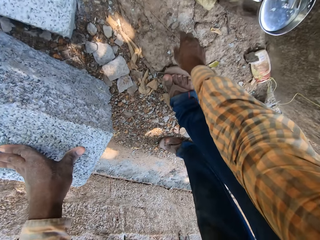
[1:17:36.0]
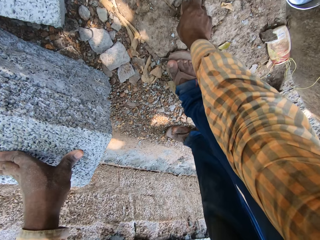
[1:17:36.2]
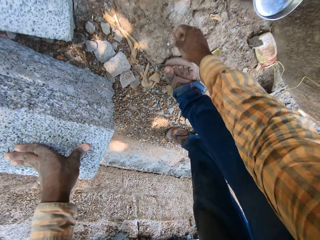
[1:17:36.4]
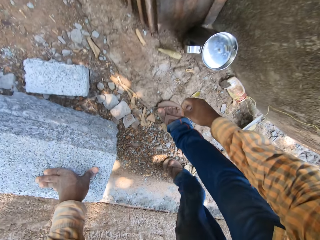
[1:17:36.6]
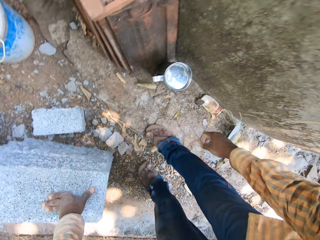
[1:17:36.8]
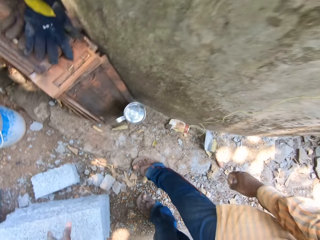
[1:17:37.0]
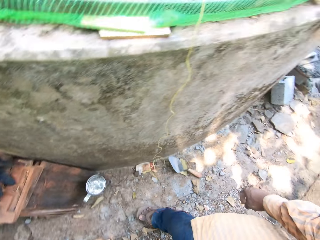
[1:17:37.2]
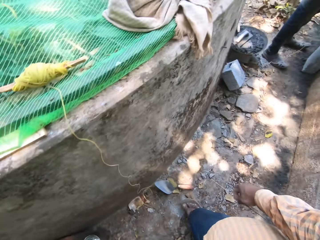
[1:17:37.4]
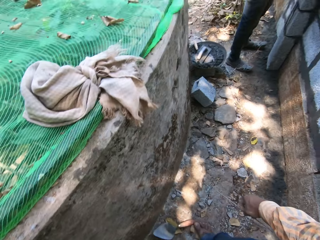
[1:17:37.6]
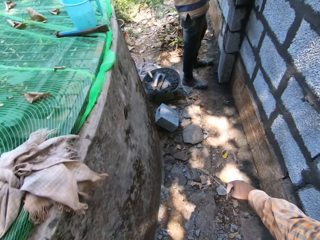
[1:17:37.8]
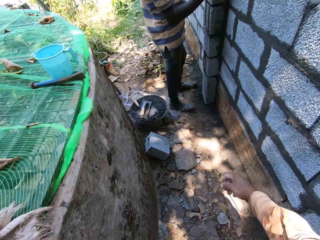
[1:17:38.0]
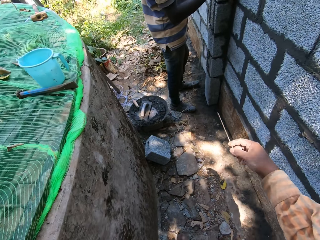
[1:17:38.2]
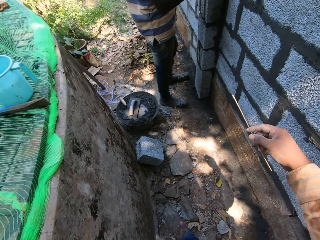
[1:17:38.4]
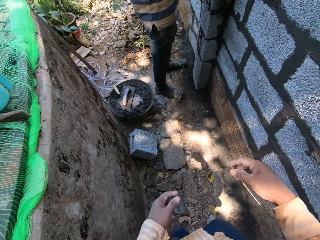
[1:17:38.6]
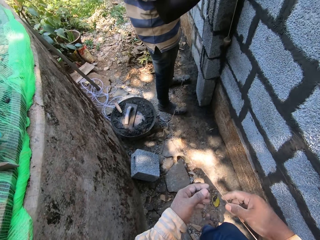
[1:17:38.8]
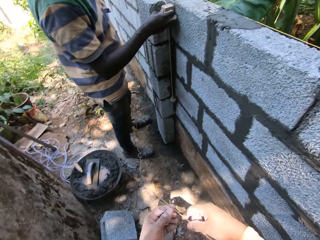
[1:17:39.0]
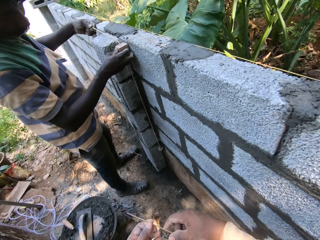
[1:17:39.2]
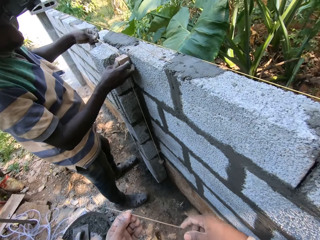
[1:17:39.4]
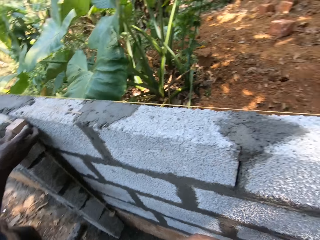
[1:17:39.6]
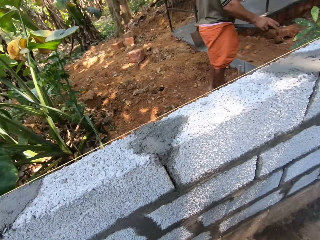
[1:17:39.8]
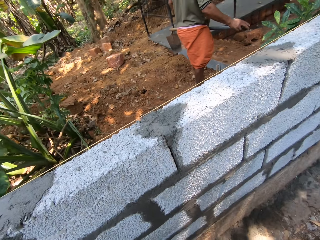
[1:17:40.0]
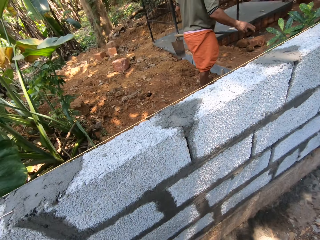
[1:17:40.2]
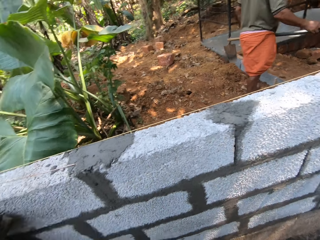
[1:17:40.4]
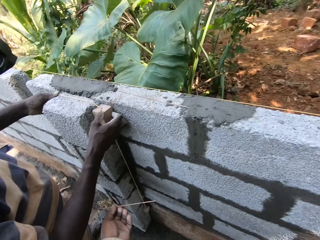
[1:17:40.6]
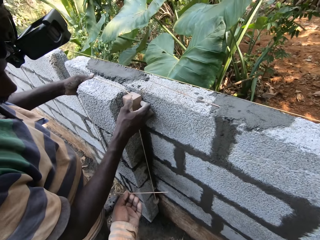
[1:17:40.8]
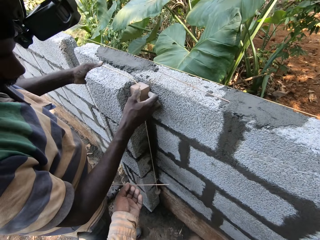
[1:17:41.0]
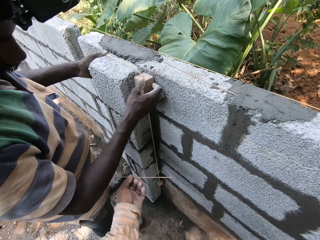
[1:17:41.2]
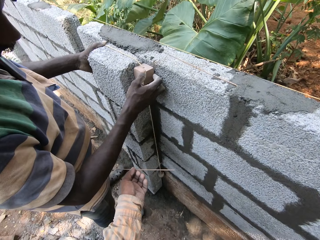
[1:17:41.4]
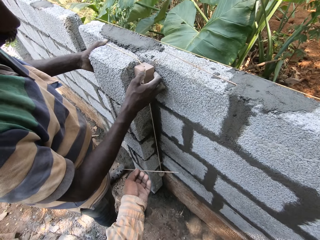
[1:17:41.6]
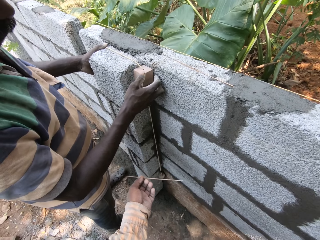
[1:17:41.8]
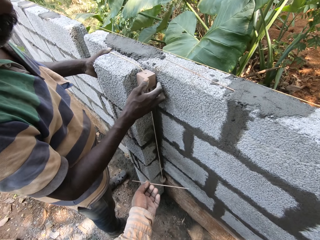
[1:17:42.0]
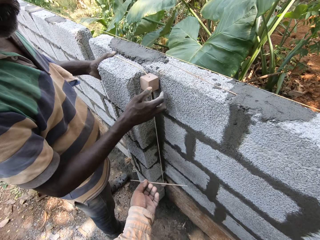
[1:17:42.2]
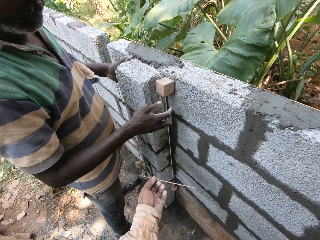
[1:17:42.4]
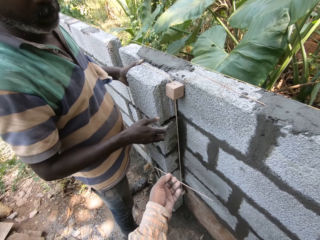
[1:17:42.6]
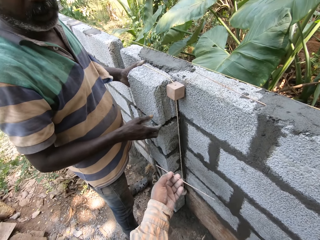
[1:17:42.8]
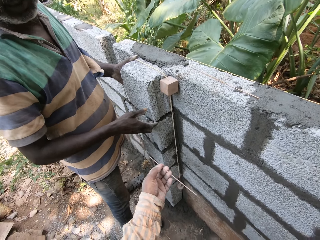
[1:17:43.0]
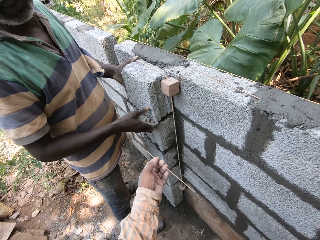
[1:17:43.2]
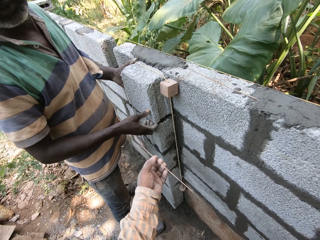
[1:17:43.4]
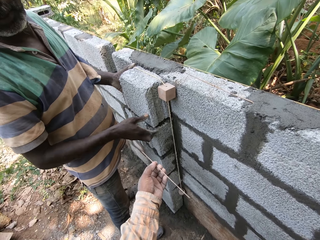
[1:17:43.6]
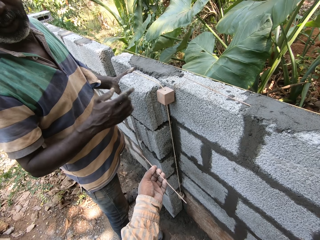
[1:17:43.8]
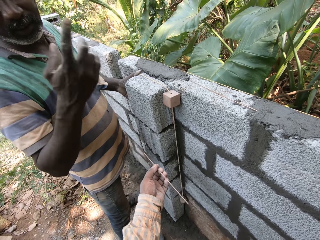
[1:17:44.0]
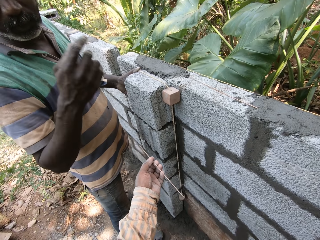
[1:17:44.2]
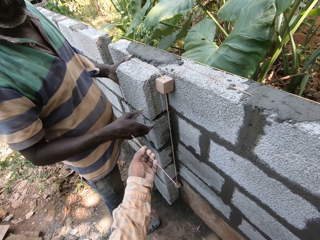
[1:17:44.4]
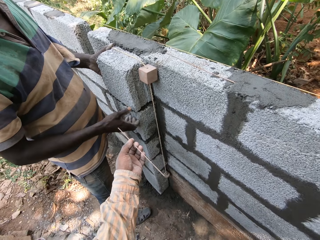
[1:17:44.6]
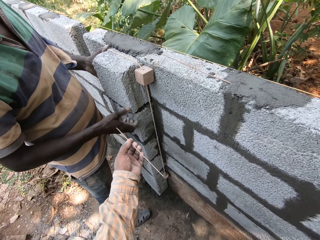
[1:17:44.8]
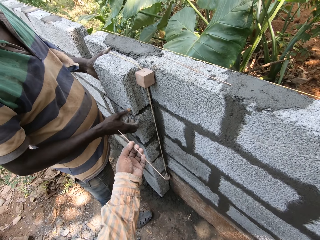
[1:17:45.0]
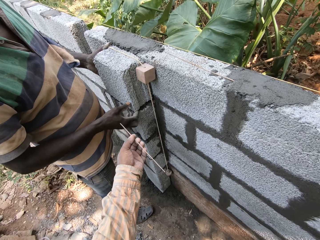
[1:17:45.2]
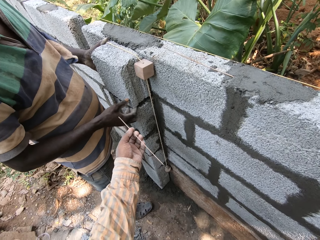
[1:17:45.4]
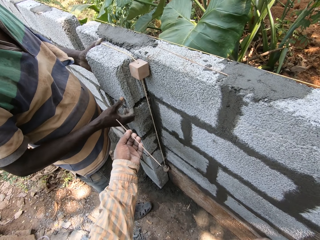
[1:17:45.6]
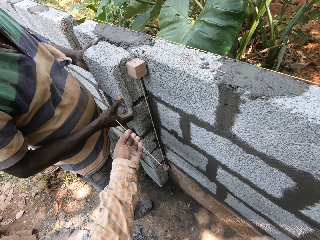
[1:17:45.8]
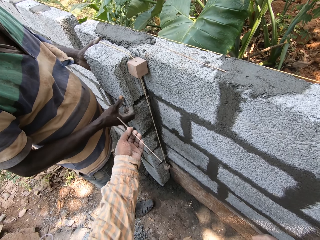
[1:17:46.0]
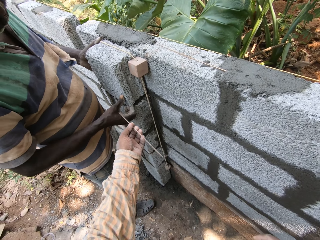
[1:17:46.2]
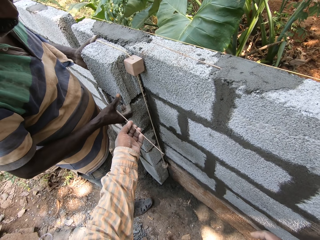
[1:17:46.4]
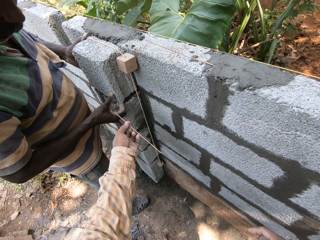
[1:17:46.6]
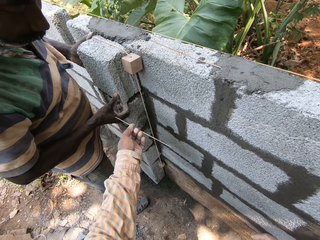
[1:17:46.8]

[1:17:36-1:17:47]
The camera wearer picks up a stick from the ground with his right hand. He throws a brick on the ground. He converses with a man. He gives the man the stick. He converses with the man.

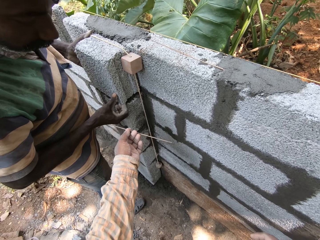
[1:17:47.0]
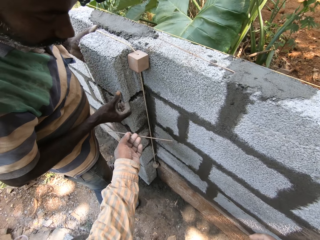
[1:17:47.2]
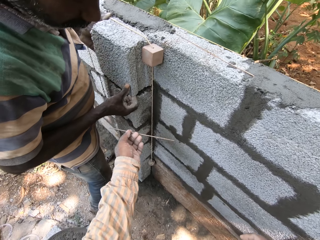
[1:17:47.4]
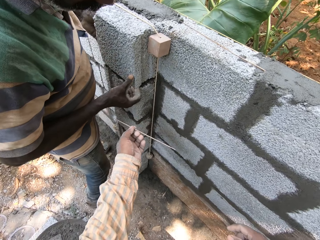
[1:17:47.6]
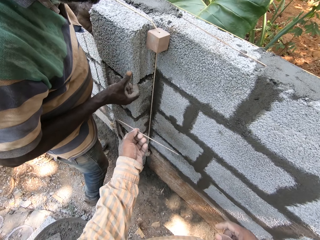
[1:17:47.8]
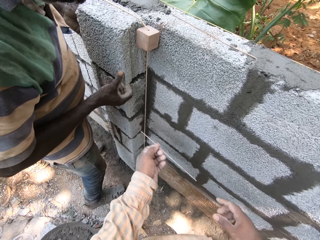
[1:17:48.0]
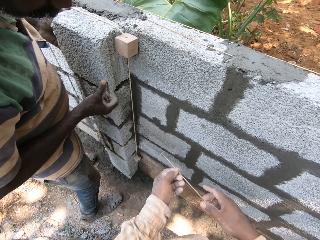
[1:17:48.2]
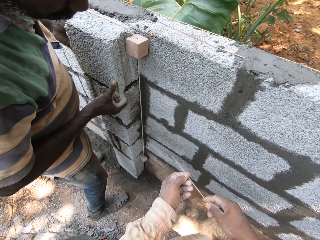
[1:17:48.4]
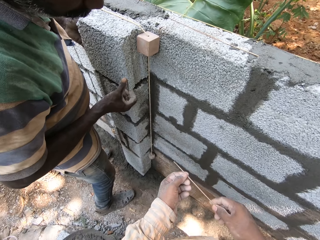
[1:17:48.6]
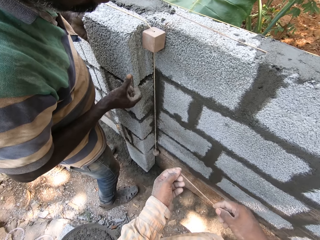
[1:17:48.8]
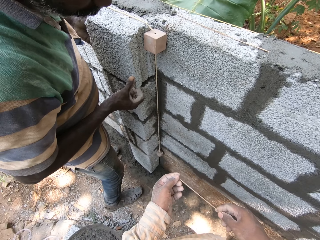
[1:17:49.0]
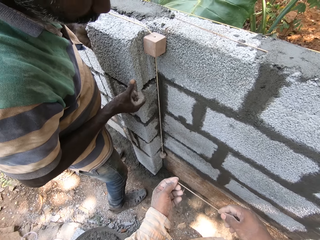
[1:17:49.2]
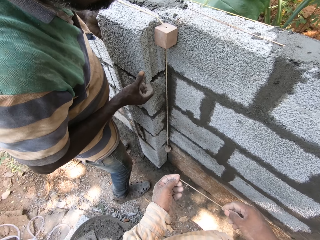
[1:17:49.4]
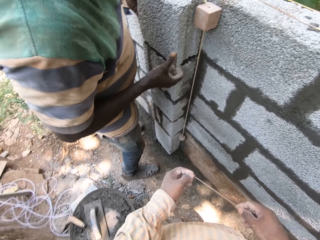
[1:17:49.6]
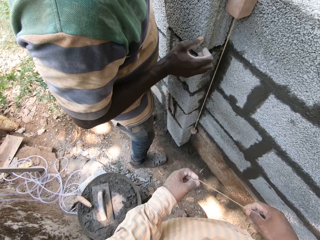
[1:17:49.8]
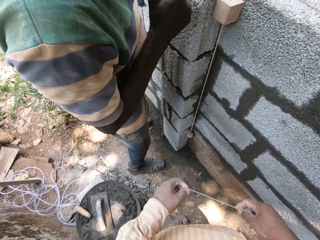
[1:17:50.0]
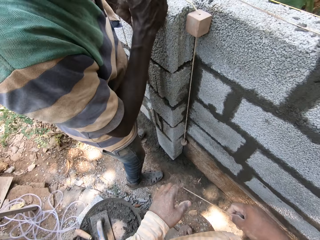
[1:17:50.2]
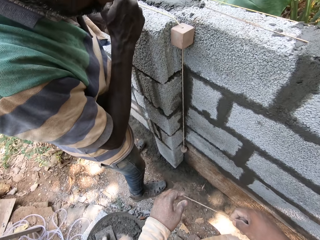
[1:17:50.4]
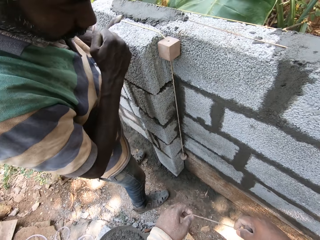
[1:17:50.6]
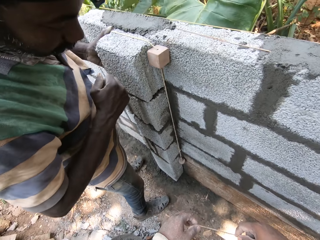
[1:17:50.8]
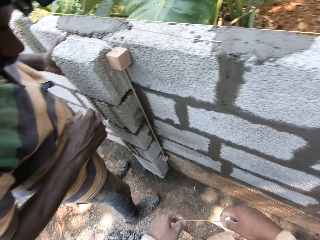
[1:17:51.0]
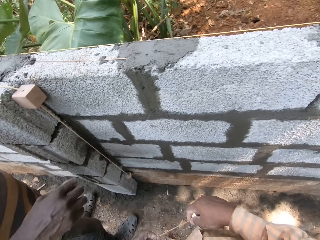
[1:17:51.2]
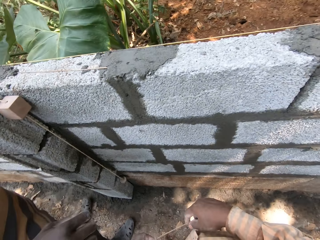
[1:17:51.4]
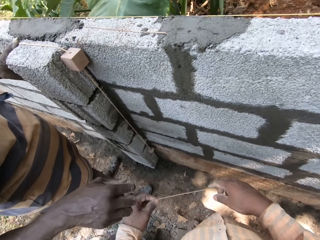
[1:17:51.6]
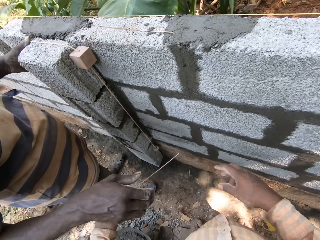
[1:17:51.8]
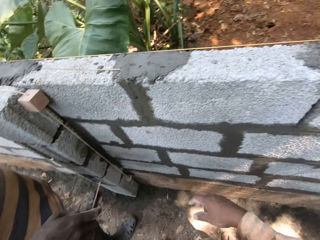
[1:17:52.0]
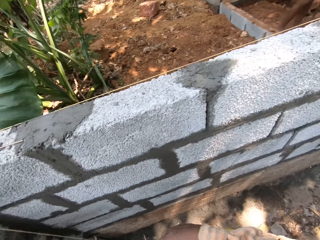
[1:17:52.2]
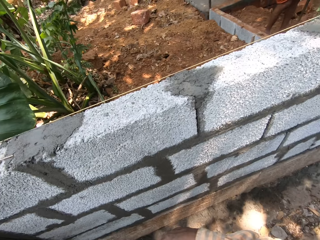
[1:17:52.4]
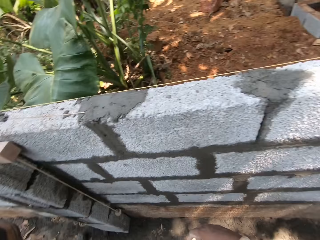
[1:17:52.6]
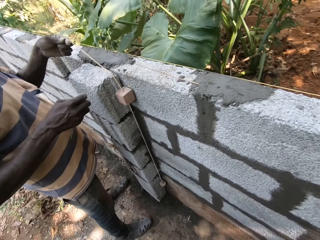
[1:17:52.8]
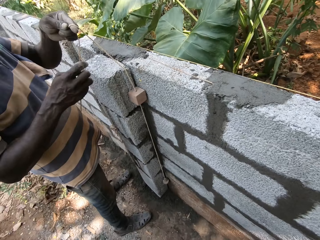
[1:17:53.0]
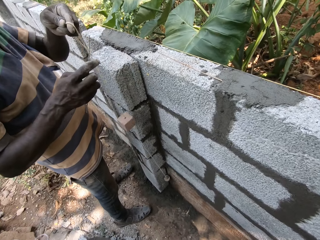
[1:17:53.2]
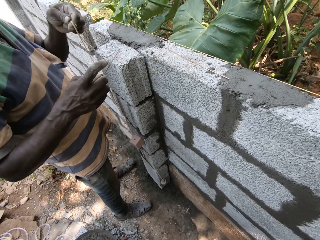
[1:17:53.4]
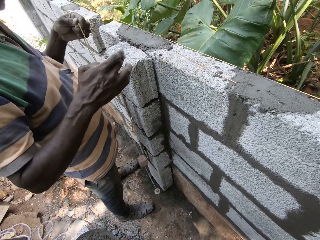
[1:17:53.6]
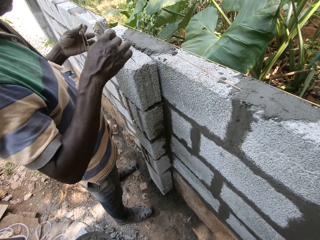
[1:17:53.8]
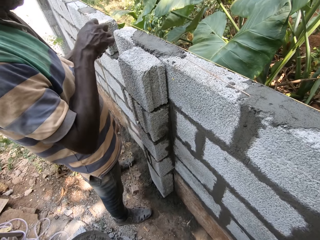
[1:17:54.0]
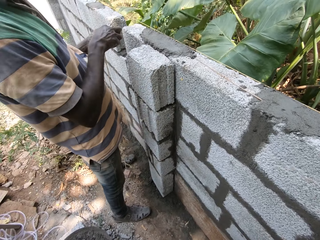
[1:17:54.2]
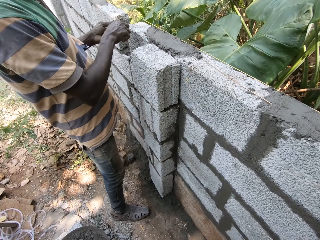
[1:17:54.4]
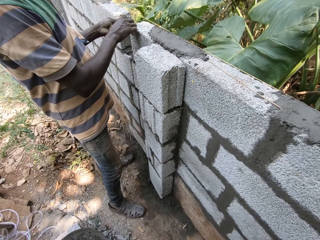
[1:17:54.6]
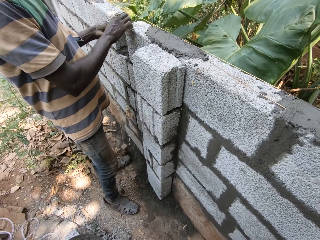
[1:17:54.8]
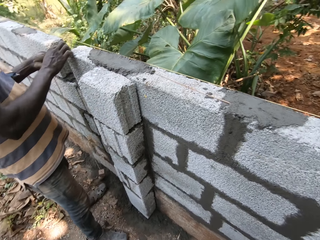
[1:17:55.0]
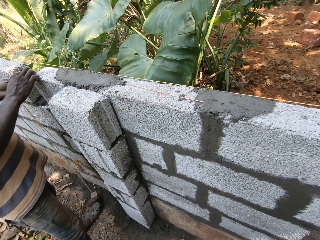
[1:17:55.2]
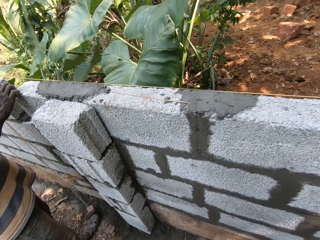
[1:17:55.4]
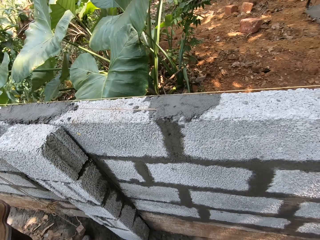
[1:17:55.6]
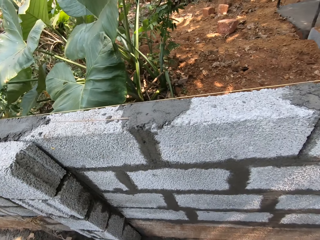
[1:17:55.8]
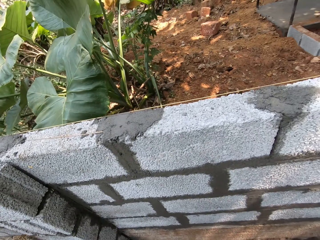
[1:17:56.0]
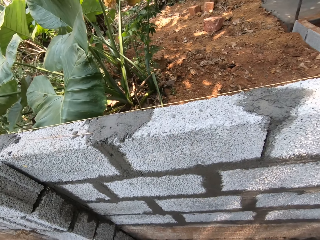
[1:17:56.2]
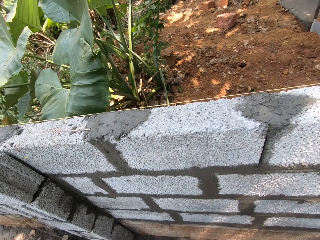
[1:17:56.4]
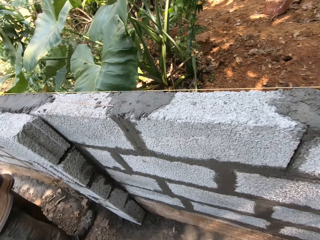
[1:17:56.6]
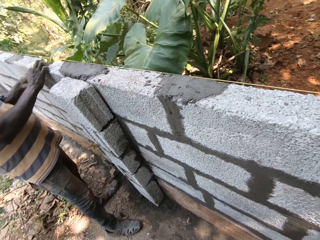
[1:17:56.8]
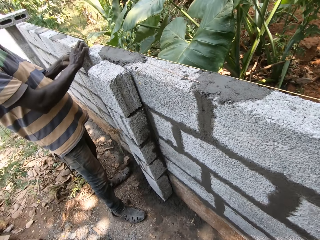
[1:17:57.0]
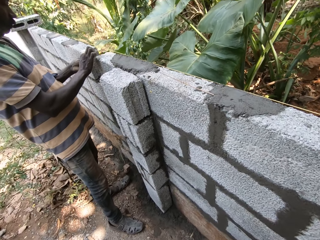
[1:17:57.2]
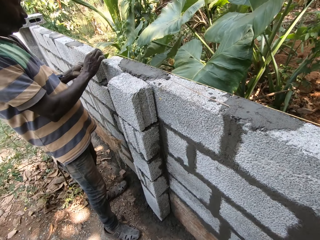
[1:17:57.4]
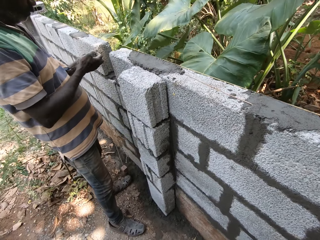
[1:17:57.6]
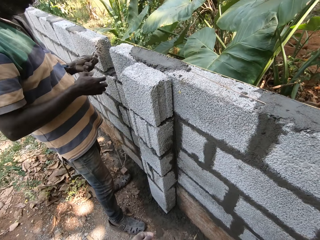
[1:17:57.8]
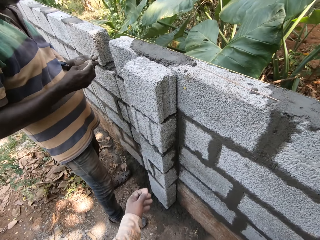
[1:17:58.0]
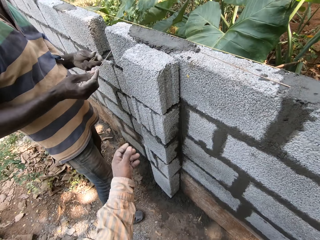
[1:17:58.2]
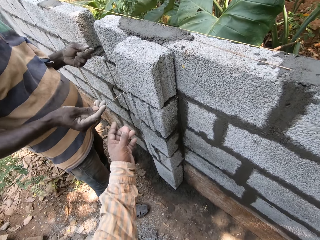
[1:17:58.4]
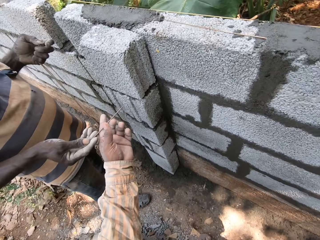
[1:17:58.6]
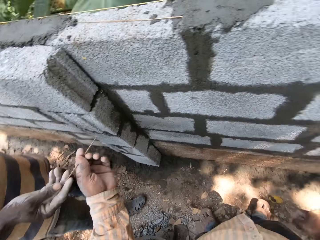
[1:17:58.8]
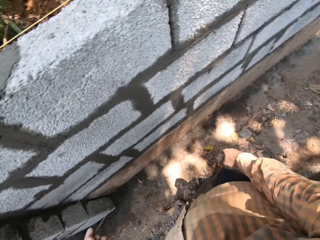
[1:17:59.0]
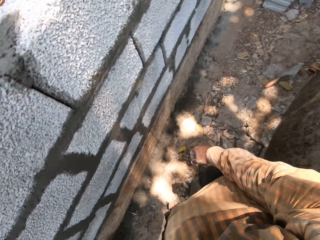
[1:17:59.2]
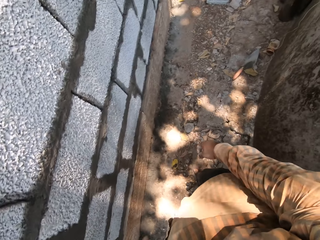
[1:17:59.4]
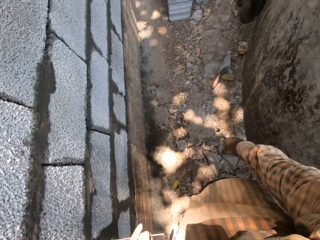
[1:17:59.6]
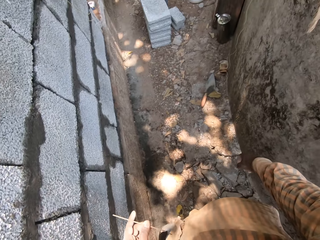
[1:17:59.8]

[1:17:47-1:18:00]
The camera wearer holds a stick with both hands. A man collects the stick in the camera wearer's right hand with his right hand. The man passes the stick from his right hand to his left hand. The man measures the fence with the stick in his hands. The man passes the stick from his left hand to his right hand. The camera wearer collects the stick from the man's right hand with his left hand.
